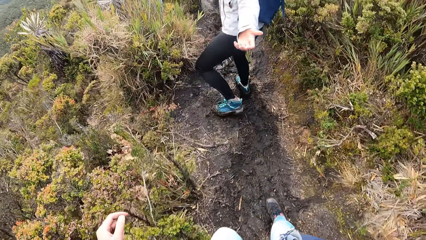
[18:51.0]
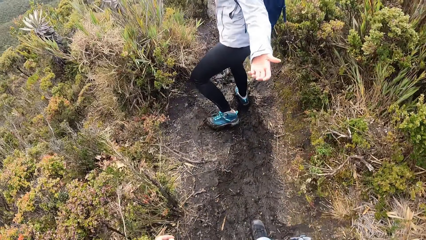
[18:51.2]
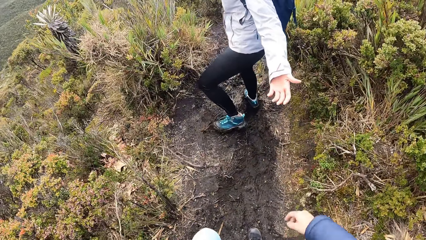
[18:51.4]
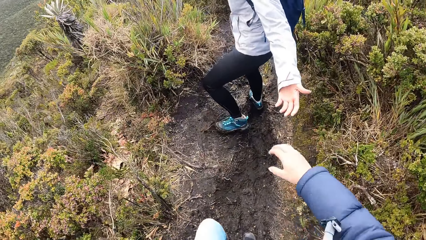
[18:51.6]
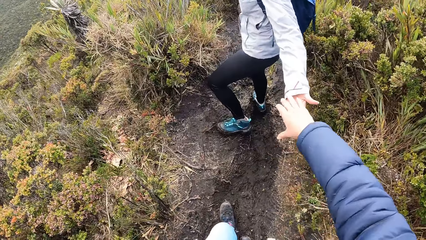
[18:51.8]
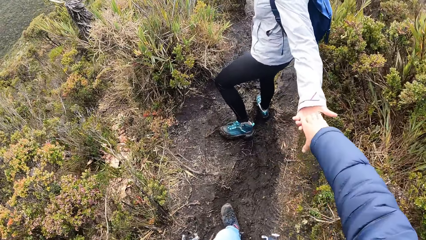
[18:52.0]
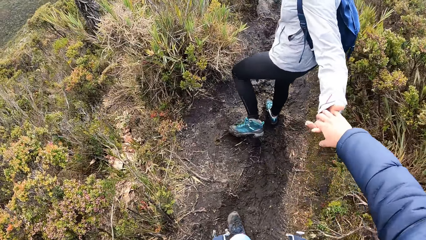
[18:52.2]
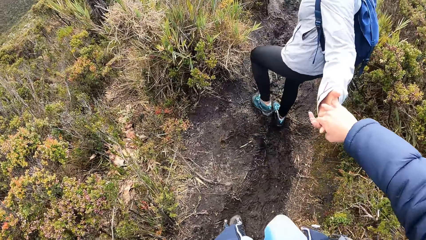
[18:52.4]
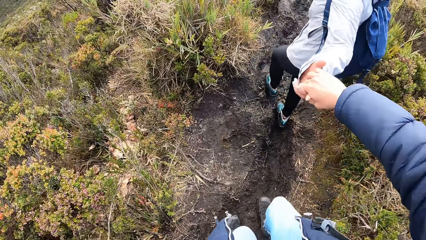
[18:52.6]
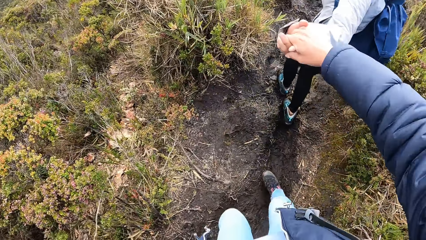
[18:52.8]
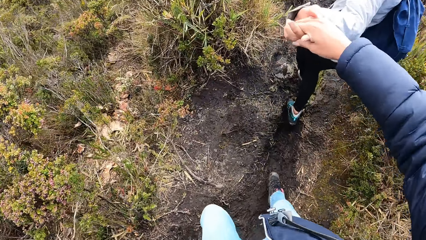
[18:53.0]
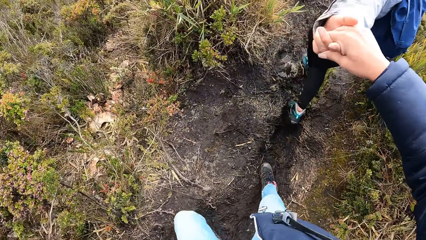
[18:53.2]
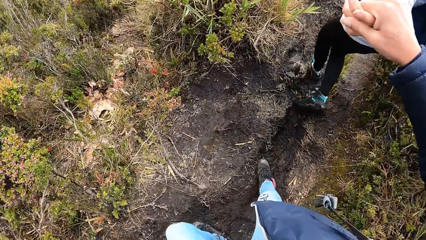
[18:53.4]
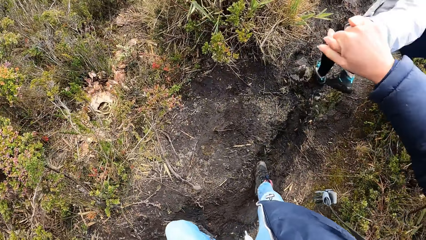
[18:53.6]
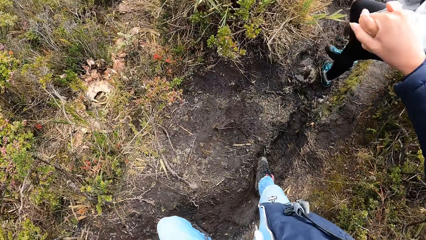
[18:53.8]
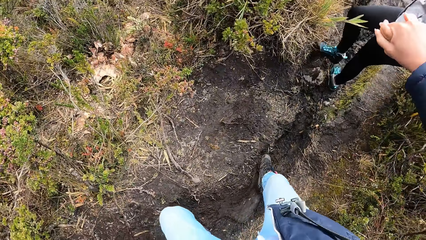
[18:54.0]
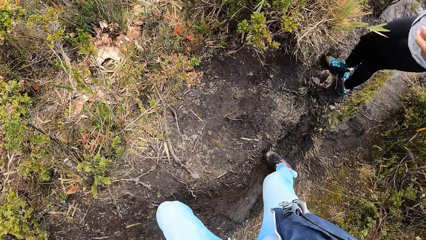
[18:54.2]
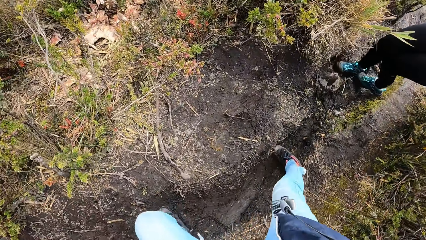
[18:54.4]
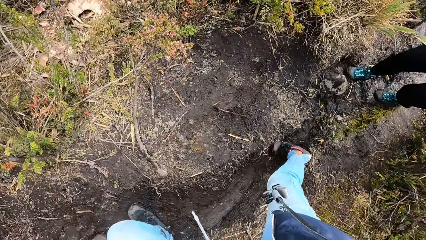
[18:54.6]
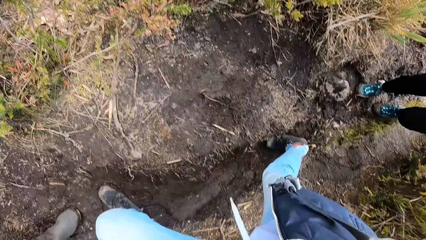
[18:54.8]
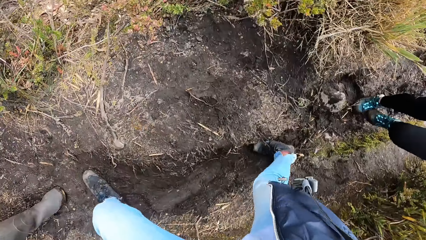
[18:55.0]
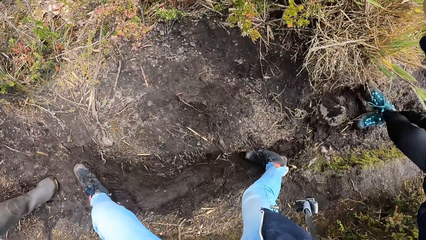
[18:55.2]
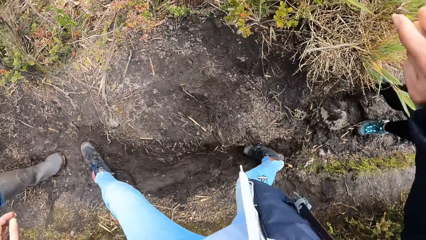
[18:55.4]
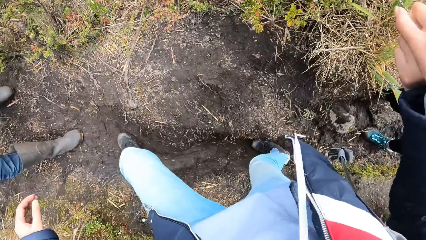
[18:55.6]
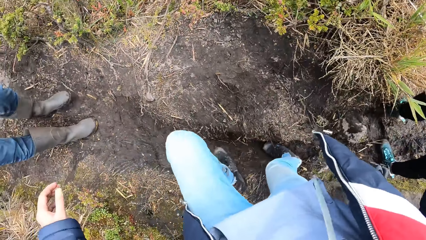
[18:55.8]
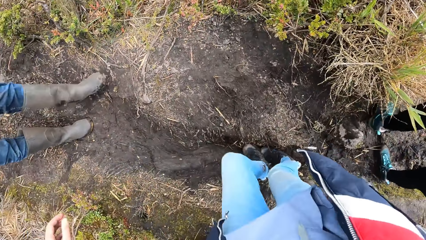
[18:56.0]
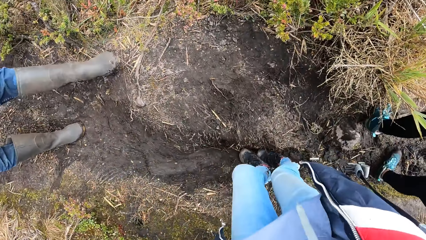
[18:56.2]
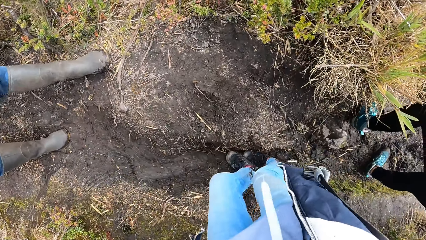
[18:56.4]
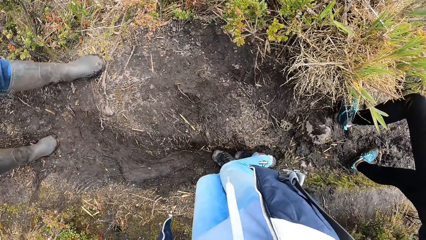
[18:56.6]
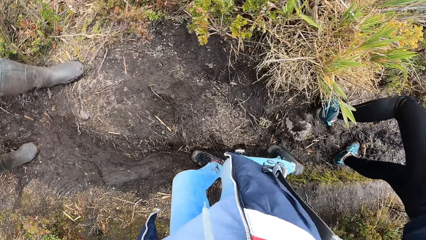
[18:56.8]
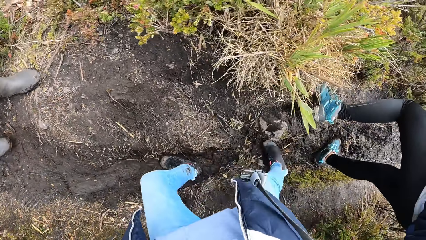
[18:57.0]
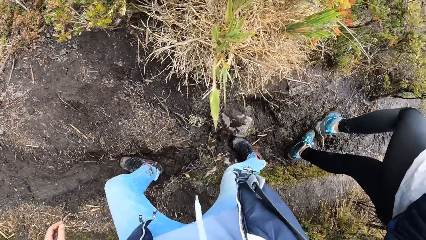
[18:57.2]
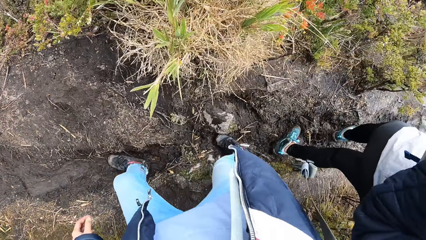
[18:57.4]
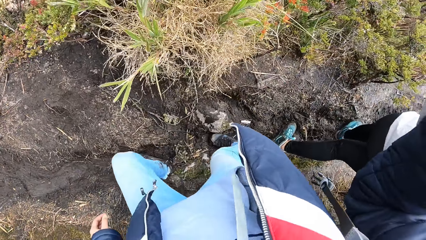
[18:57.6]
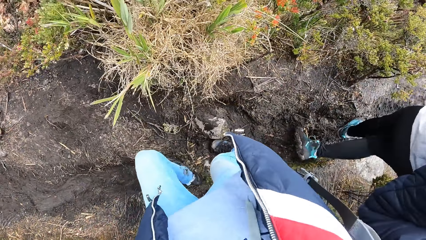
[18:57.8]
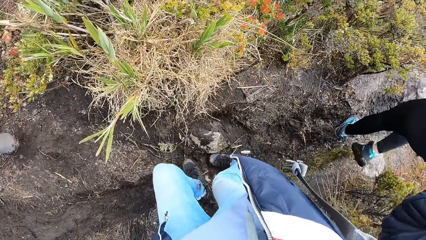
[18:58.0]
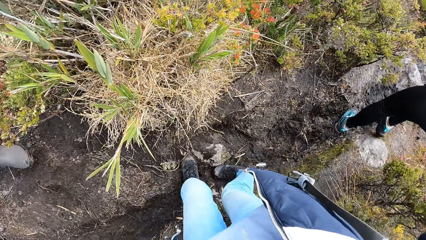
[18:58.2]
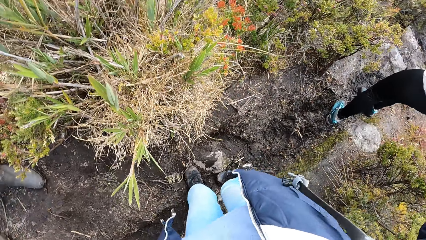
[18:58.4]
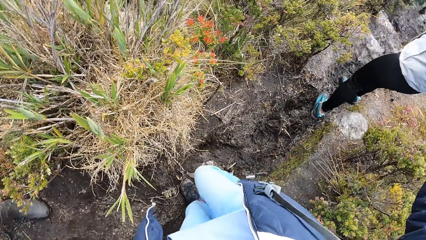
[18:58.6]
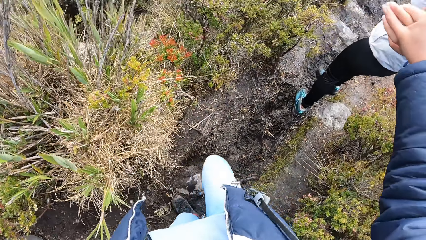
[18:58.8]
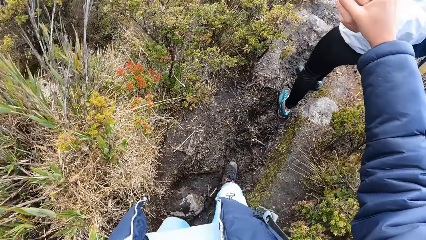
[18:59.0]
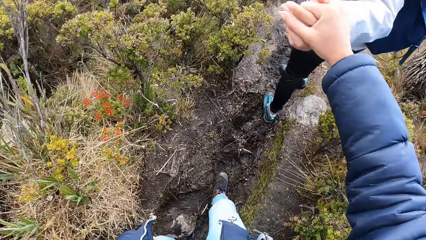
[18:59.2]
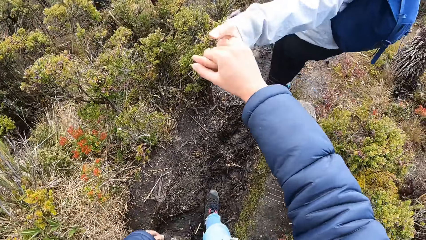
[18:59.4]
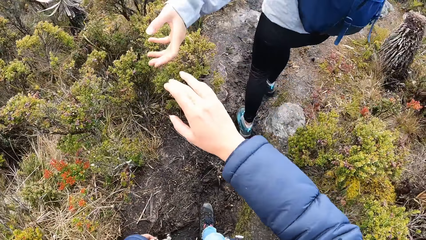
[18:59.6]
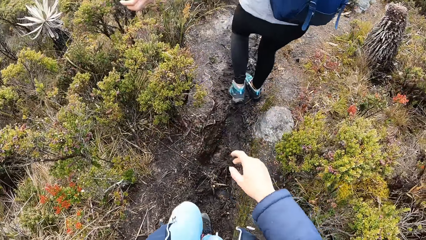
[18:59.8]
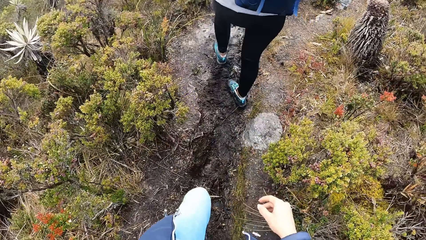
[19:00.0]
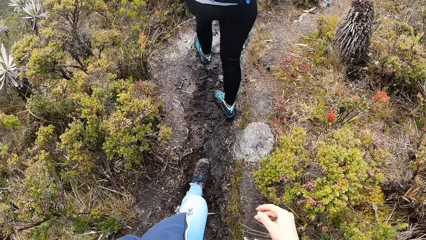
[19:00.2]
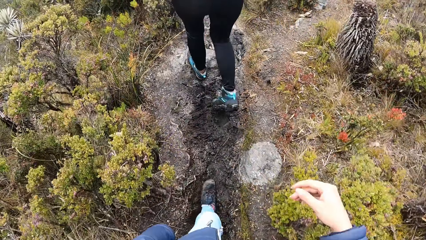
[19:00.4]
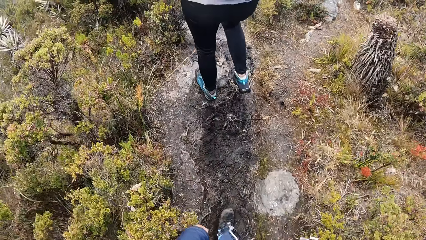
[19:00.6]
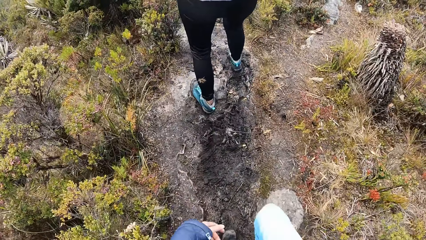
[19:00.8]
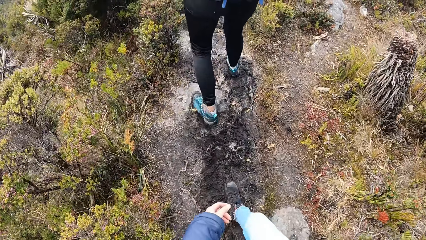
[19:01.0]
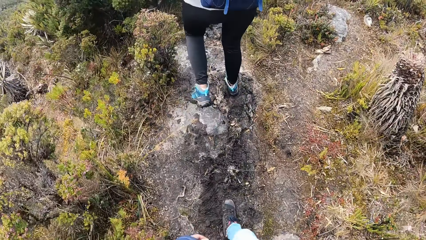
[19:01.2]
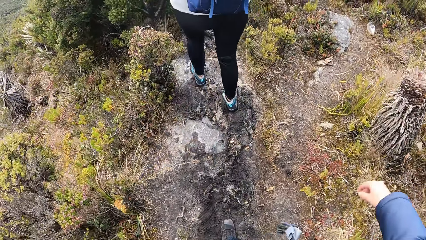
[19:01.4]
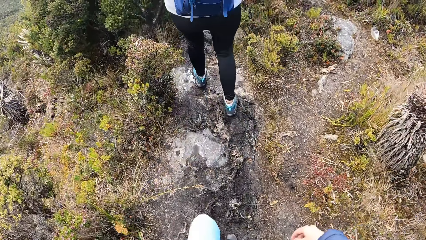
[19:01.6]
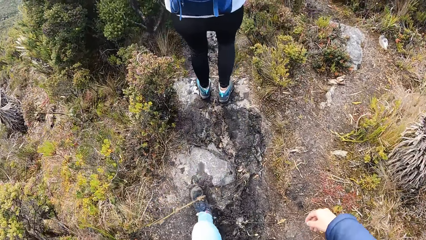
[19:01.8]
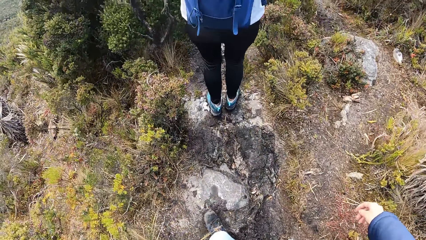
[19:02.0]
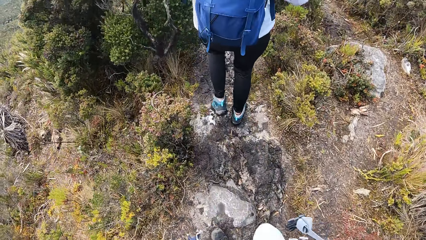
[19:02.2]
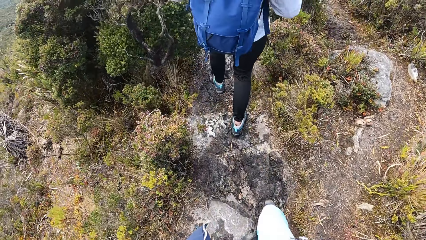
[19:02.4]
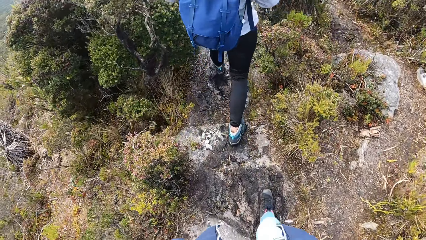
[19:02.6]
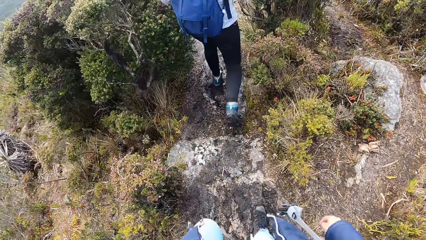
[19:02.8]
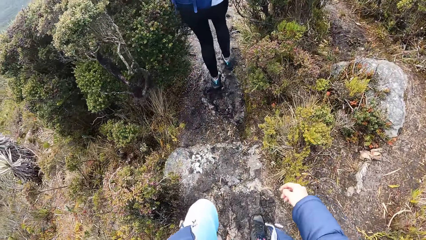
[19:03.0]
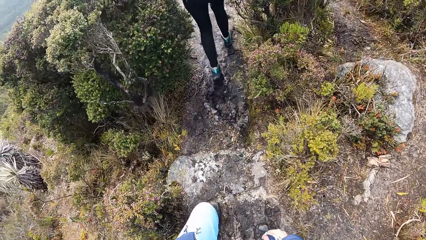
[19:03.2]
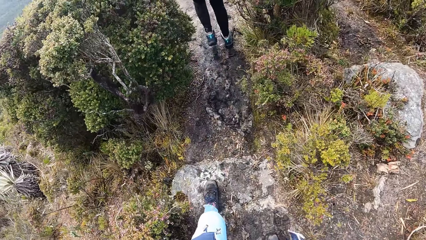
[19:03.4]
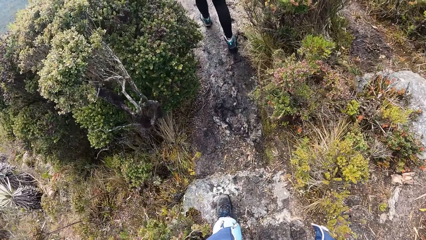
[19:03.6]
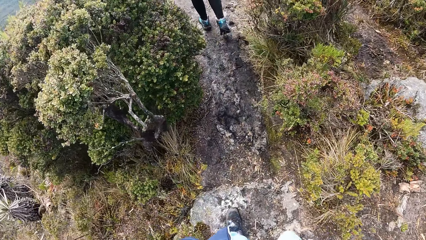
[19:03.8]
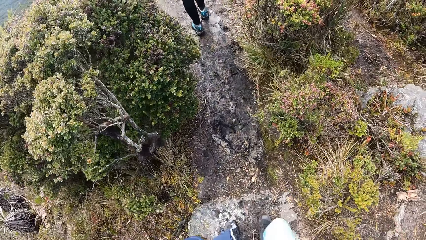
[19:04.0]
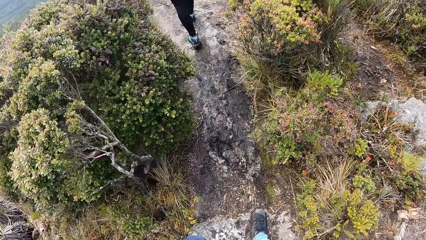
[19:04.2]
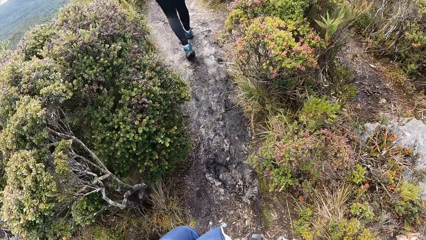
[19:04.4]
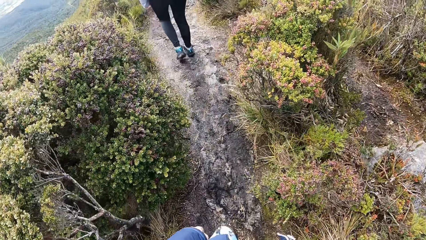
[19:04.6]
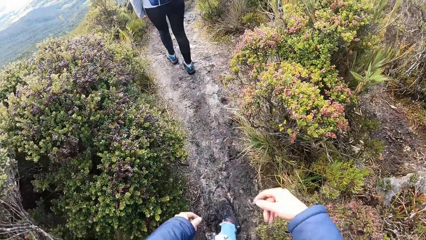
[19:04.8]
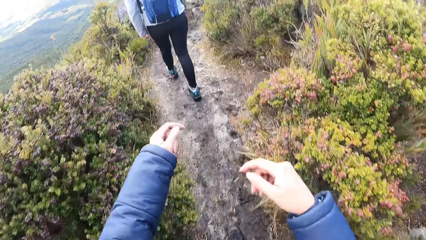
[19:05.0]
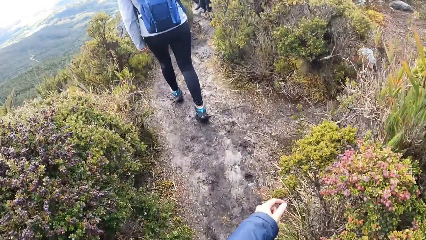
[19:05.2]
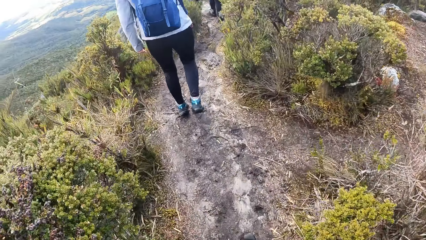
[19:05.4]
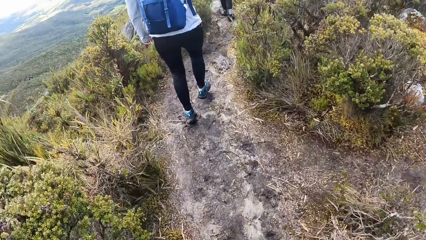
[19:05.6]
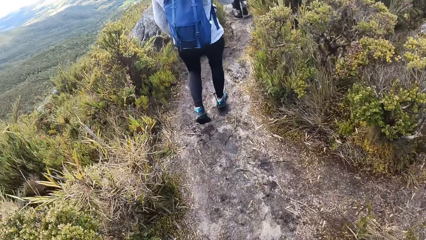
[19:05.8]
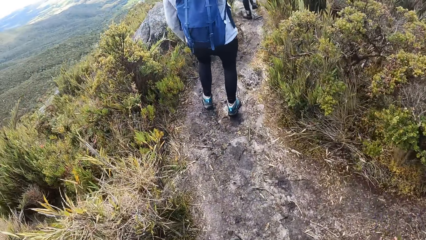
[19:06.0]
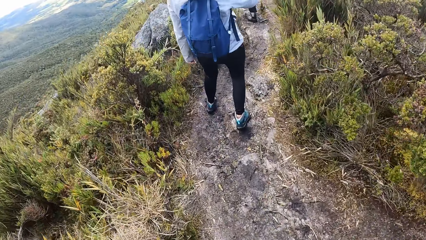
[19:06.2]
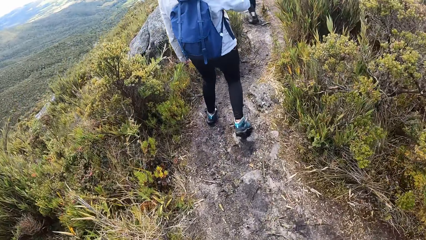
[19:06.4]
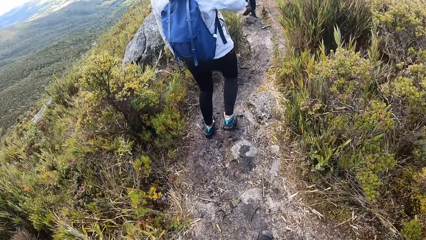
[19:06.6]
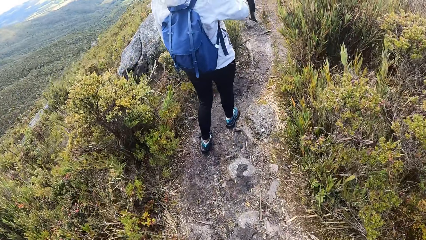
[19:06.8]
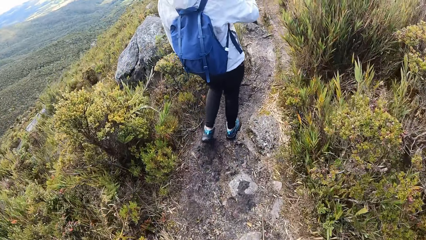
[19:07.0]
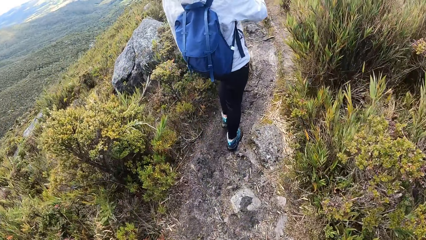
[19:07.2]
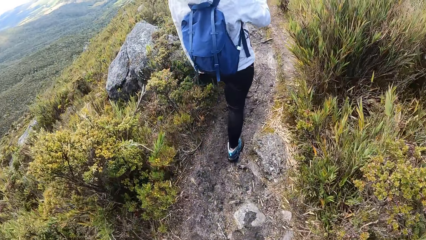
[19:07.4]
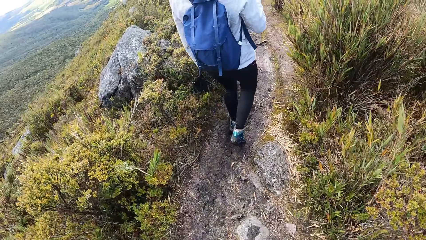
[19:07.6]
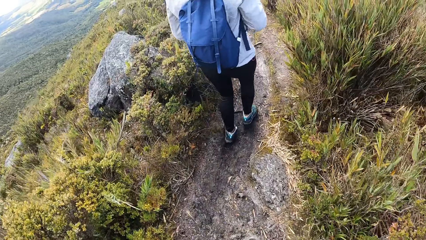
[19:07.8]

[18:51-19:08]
The camera wearer holds a man's hand. He walks down the hill. He pulls his hand off the man's hand. He walks around the field. The man walks around the field. The camera wearer walks around the field.
